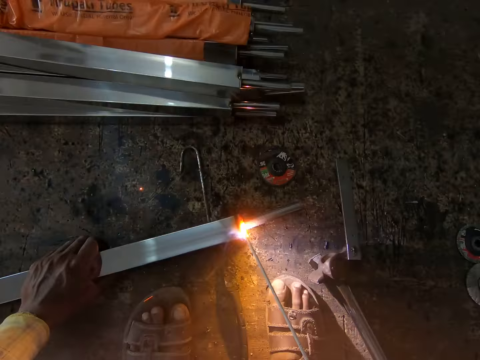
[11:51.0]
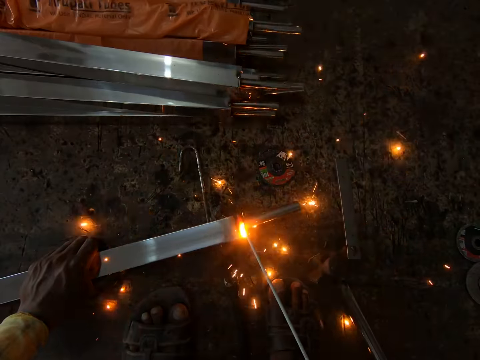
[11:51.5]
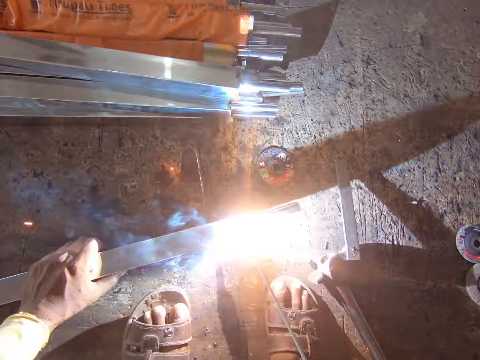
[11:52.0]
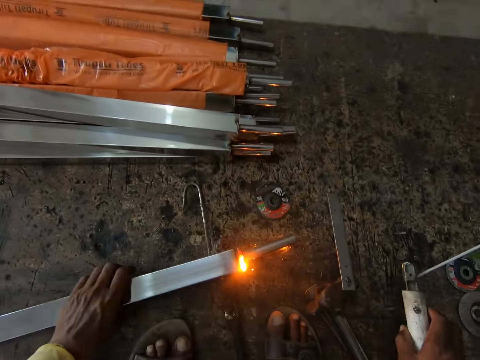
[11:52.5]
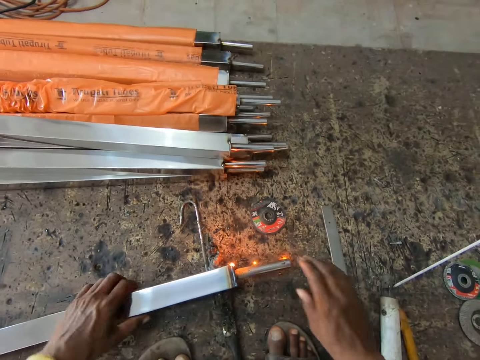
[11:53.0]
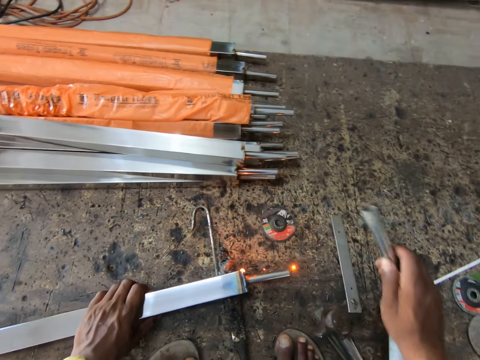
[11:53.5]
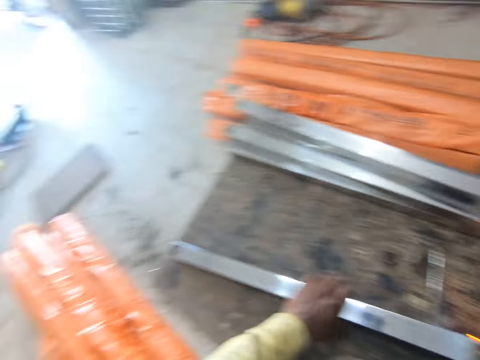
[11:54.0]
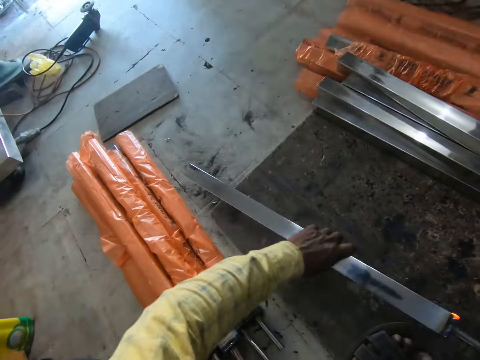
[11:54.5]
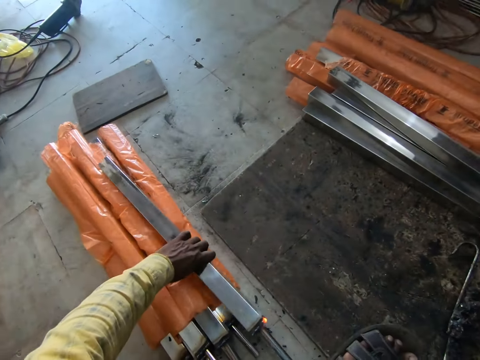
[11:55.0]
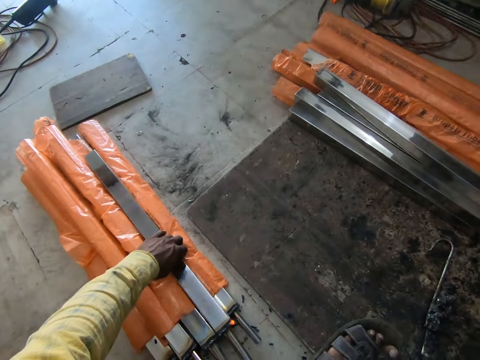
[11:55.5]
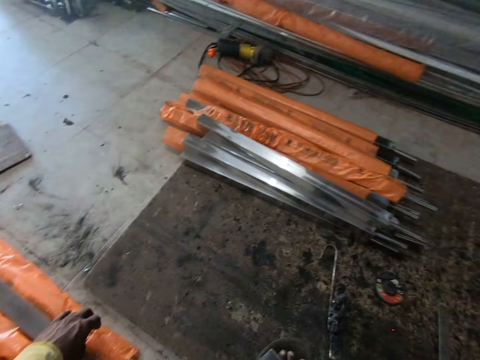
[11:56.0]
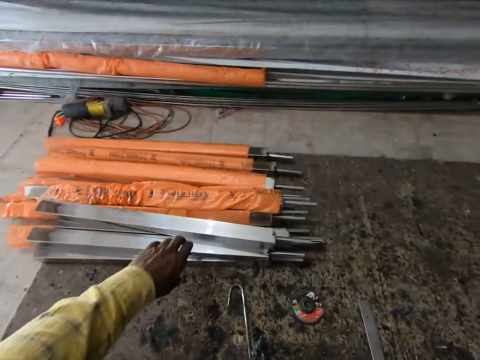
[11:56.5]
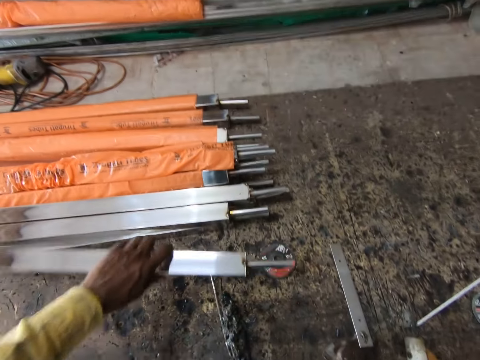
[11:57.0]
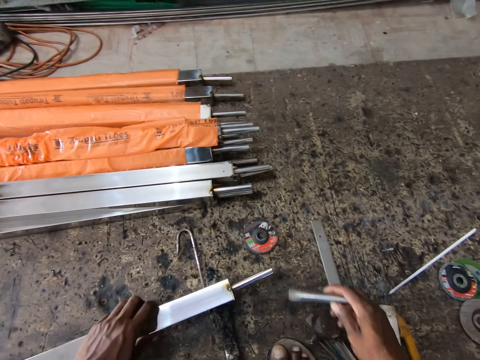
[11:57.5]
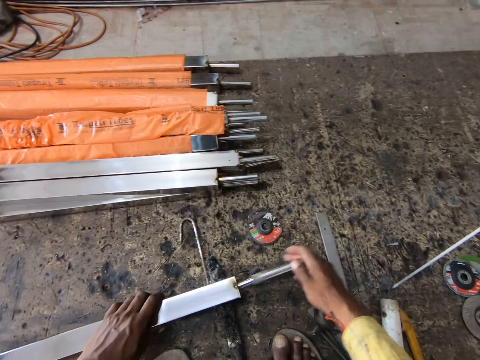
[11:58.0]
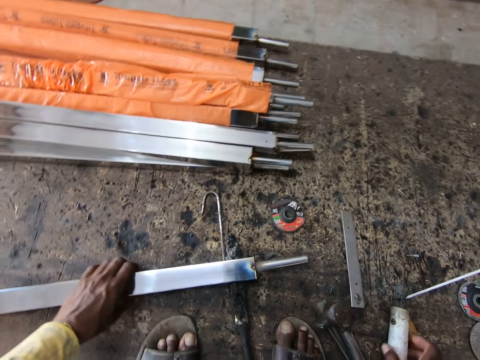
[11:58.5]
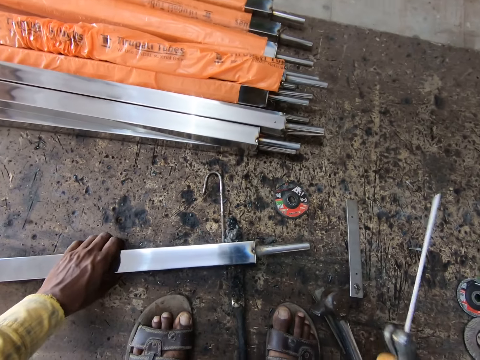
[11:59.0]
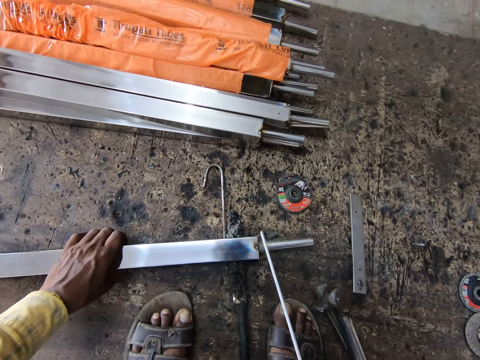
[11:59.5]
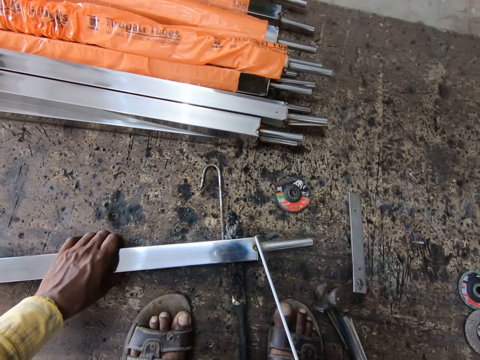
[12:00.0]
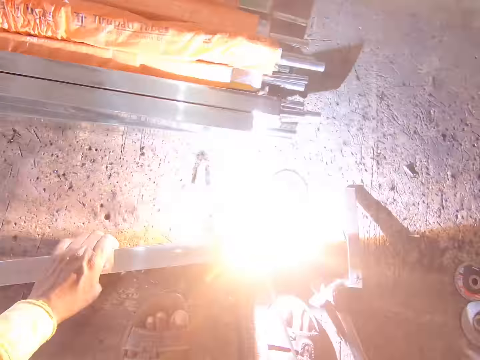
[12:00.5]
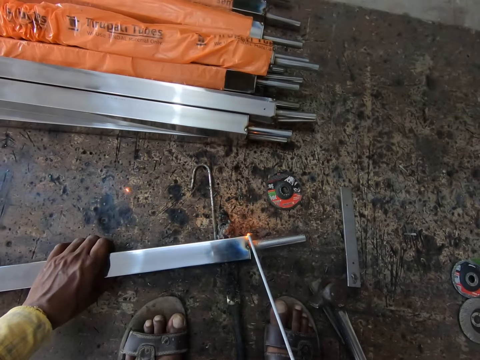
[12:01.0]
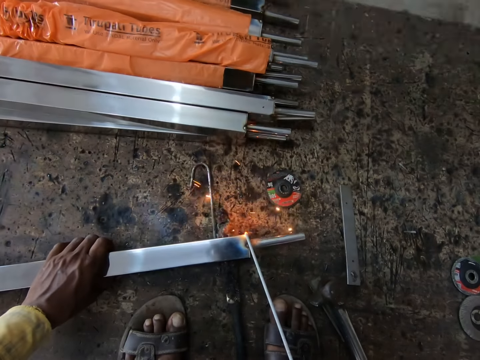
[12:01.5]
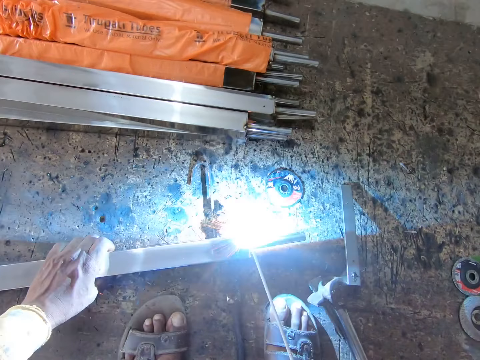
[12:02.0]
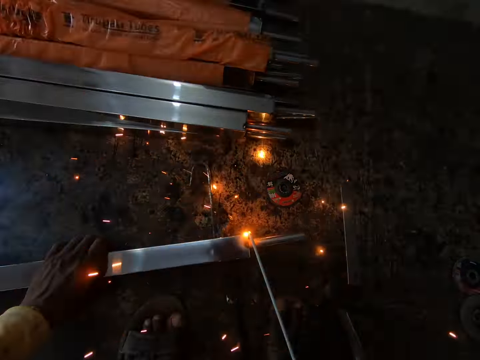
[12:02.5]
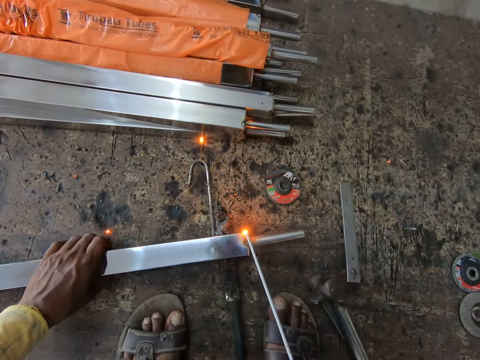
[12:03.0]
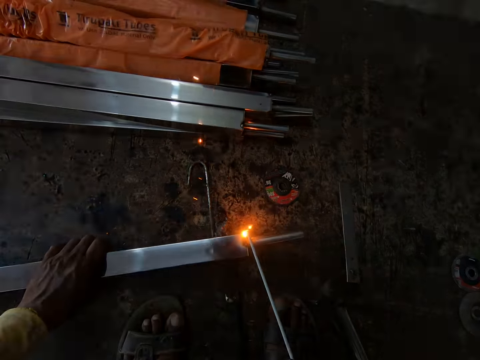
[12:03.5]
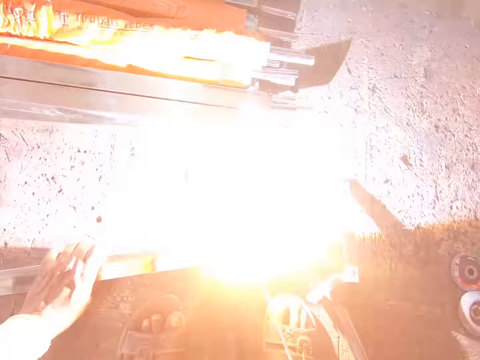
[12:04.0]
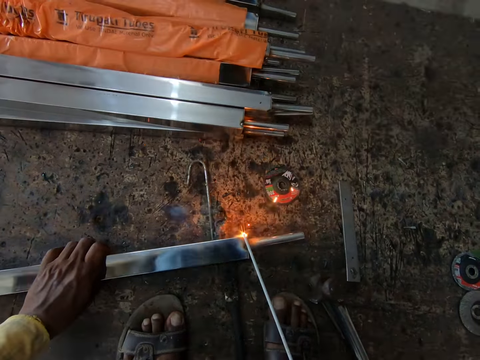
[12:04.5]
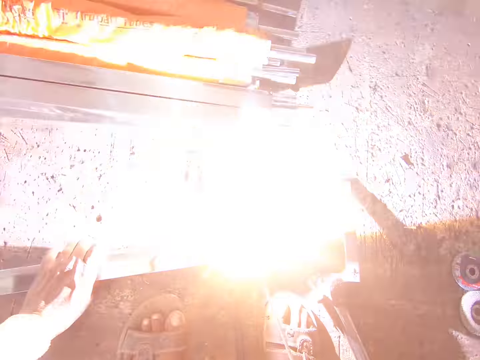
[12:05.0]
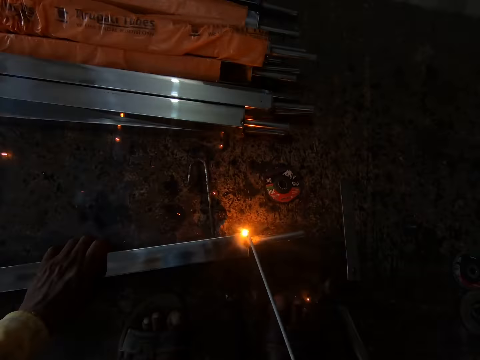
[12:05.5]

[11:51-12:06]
The camera wearer puts the welding stick on the floor. They turn the metal rod. They remove a metal rod from the metal bar. They move the metal. They look around. They move the metal bar aside. They look at the metal rod. They pick up a metal bar. They place the metal rod down. They fix the metal rod on the metal bar. They pick up the welding stick. They lift the welding machine and move the welding machine. They weld the metal bar with the welding stick.

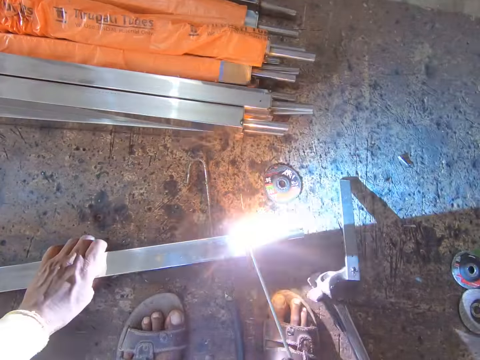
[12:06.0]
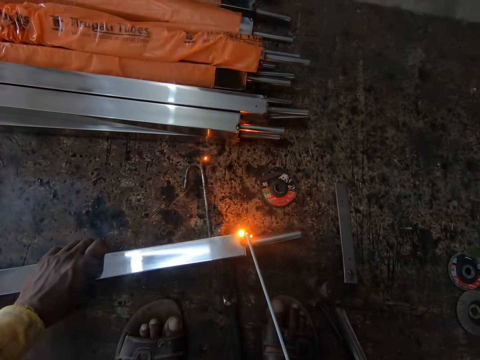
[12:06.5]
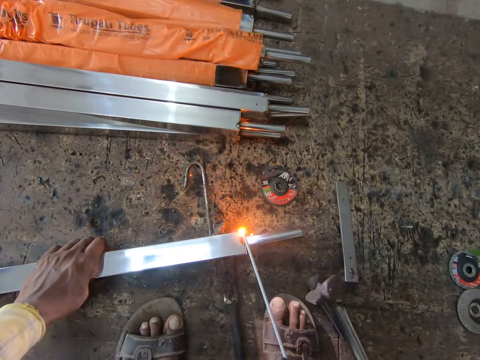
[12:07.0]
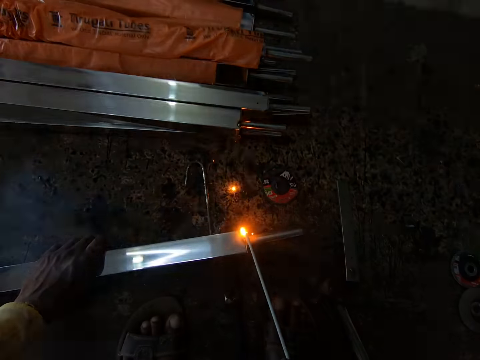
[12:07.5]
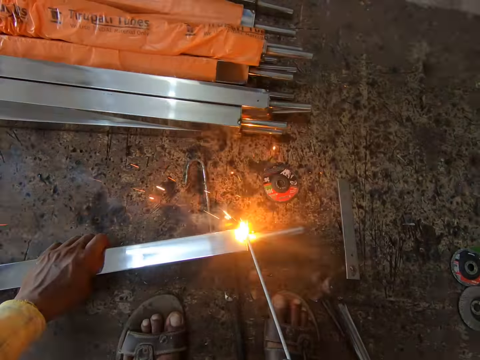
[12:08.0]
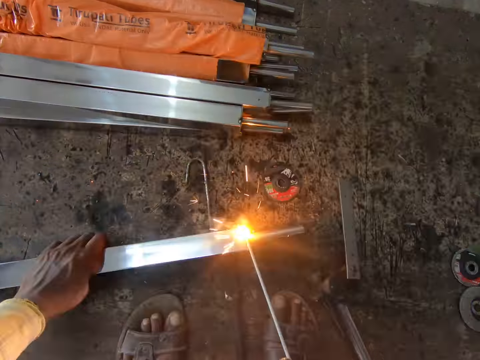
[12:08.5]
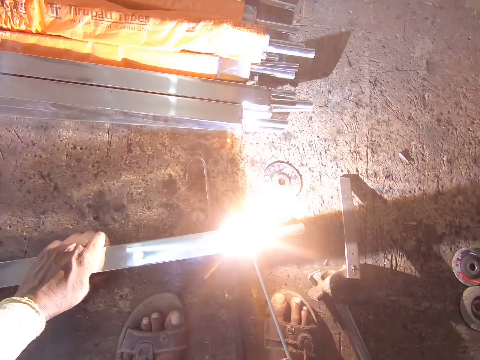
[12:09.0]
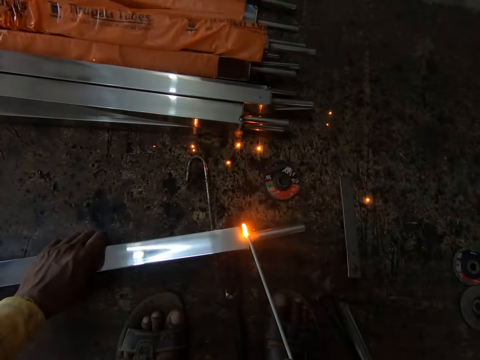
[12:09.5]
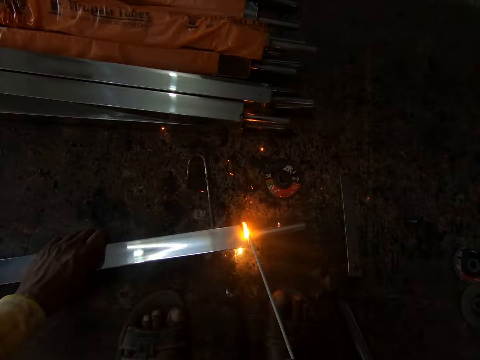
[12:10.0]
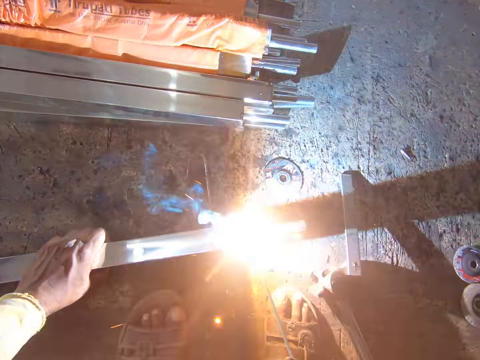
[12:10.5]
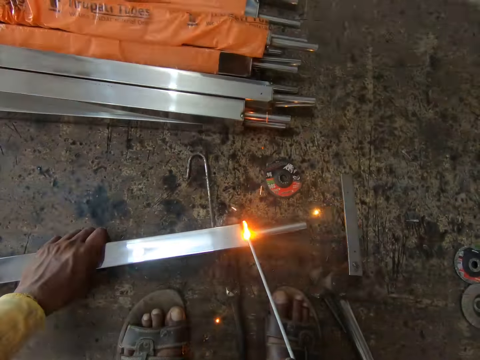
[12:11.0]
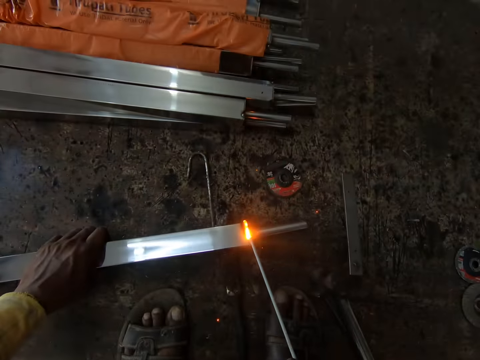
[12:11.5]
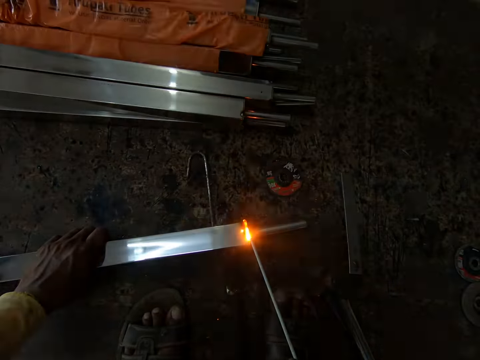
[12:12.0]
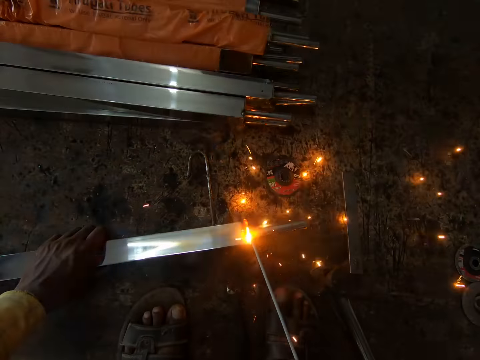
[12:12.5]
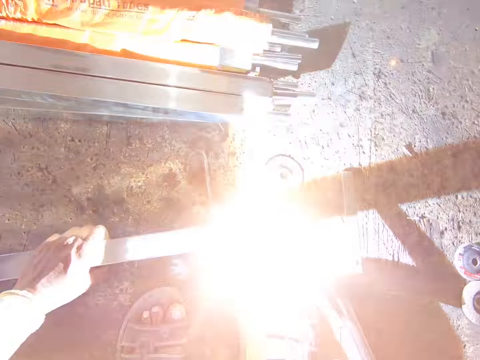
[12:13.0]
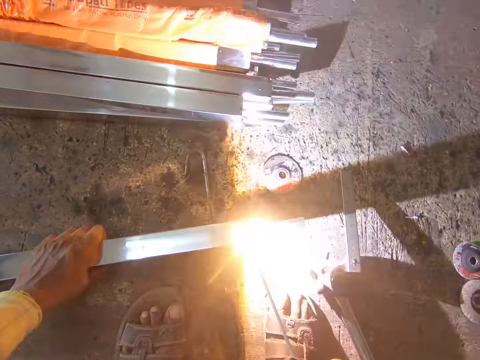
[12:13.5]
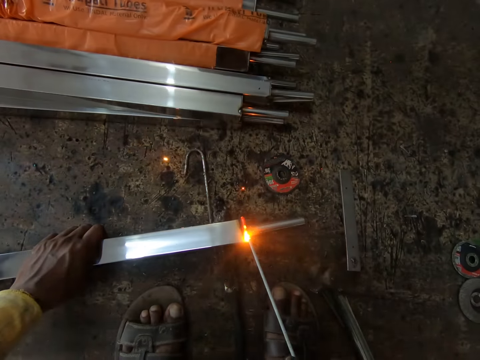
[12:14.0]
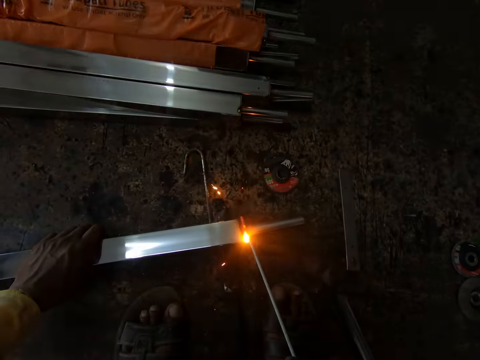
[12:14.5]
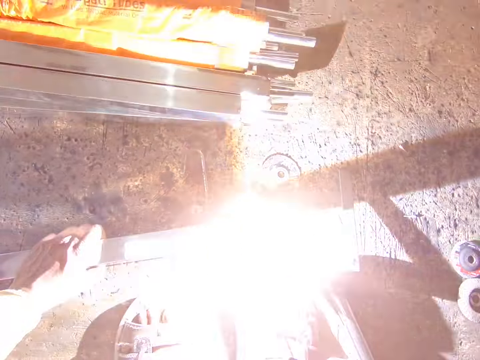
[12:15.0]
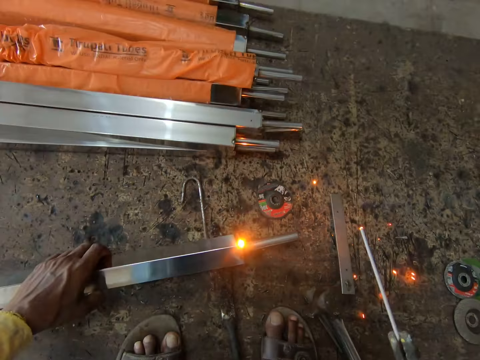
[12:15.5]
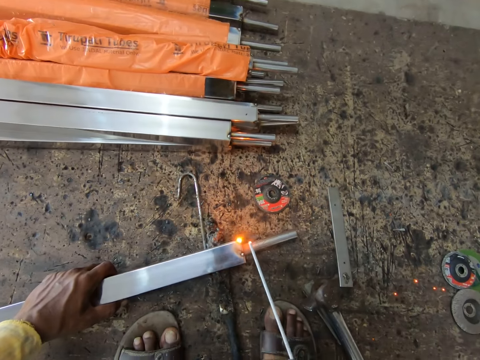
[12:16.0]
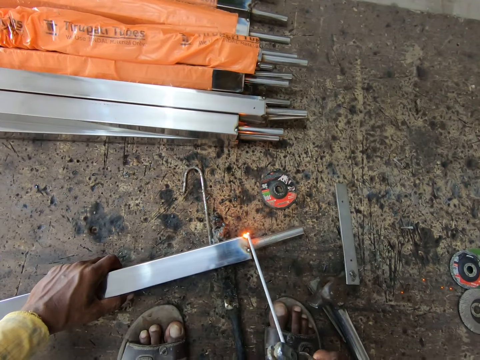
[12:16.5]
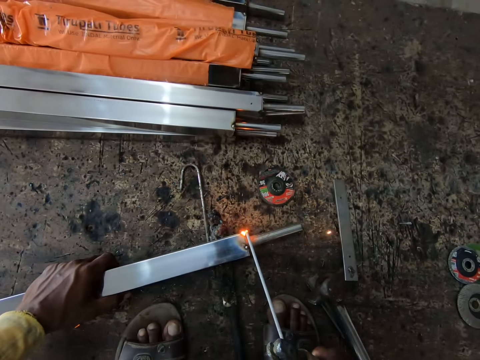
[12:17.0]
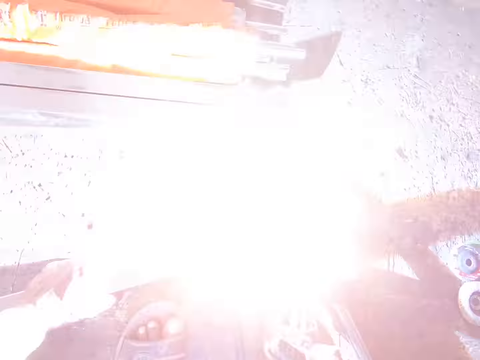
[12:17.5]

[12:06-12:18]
The camera wearer turns the metal rod. They move the welding machine. They weld the metal rod.
